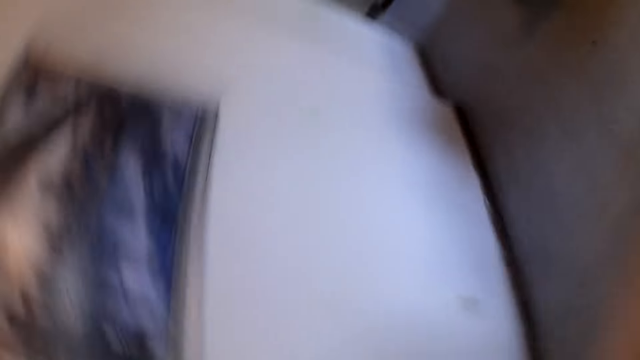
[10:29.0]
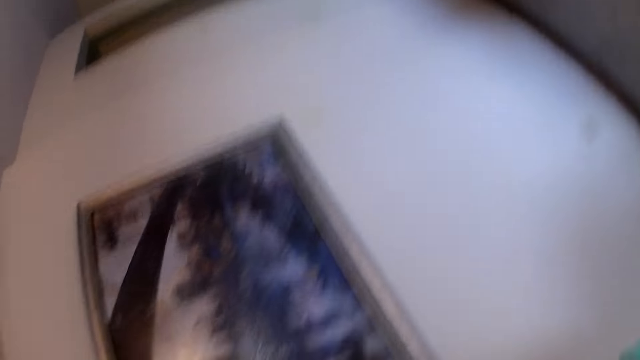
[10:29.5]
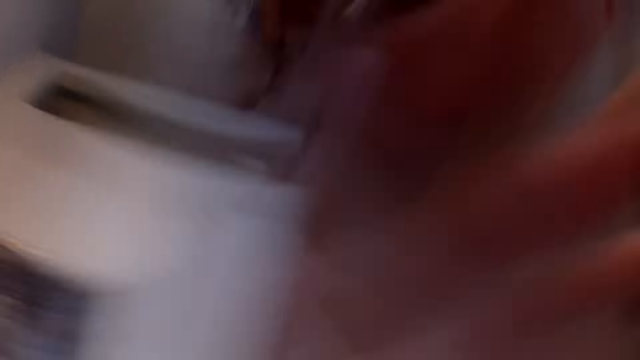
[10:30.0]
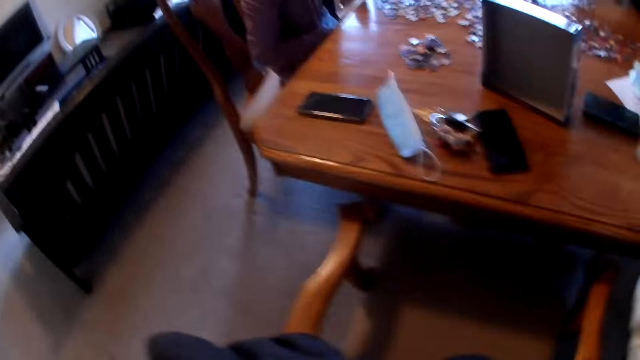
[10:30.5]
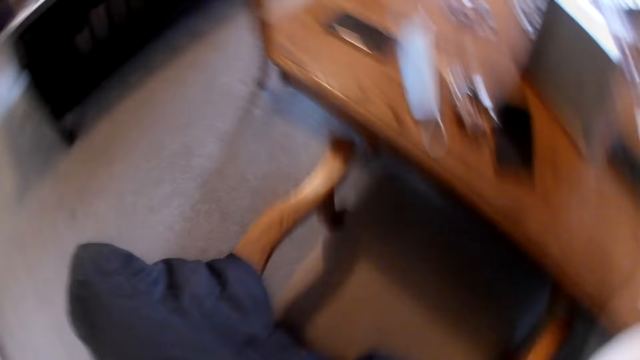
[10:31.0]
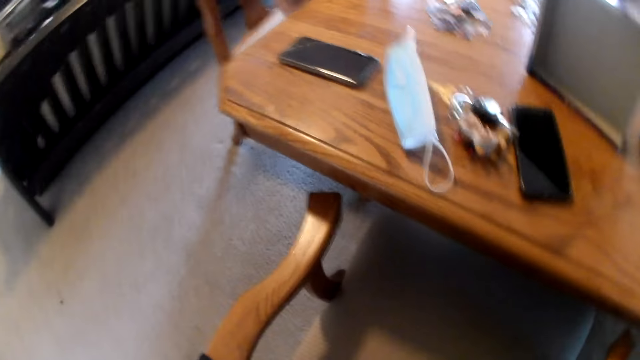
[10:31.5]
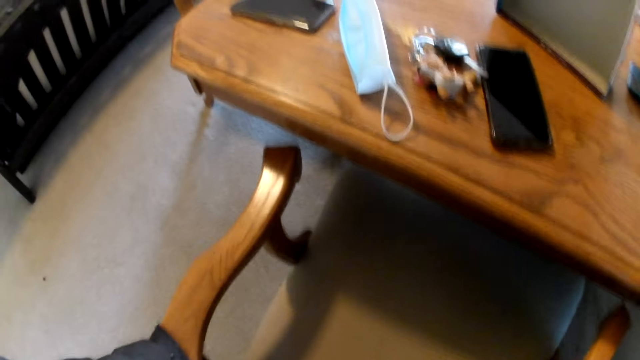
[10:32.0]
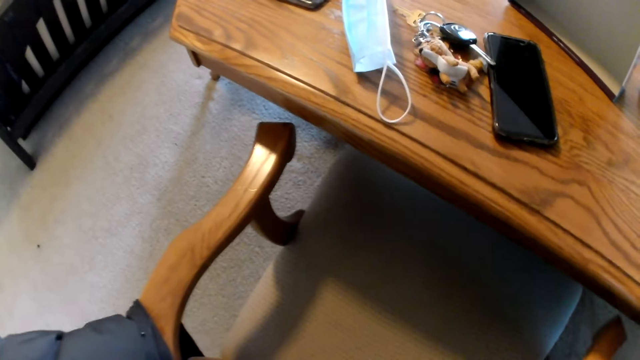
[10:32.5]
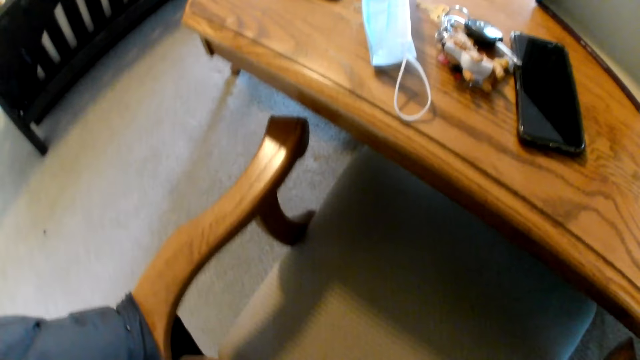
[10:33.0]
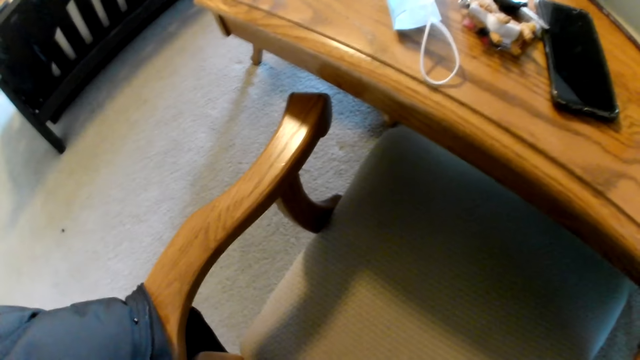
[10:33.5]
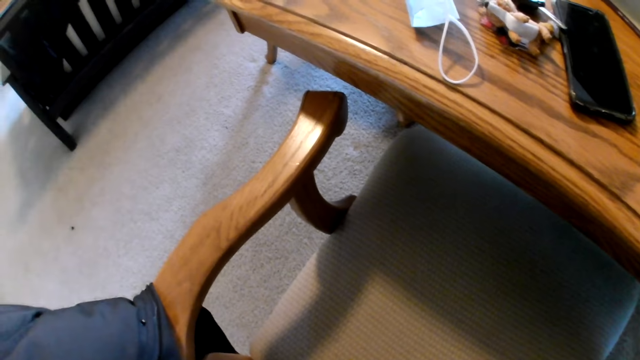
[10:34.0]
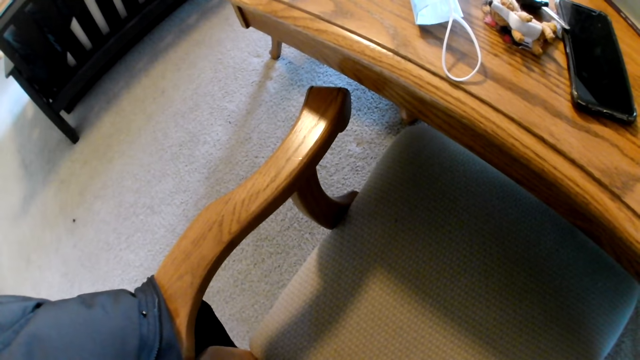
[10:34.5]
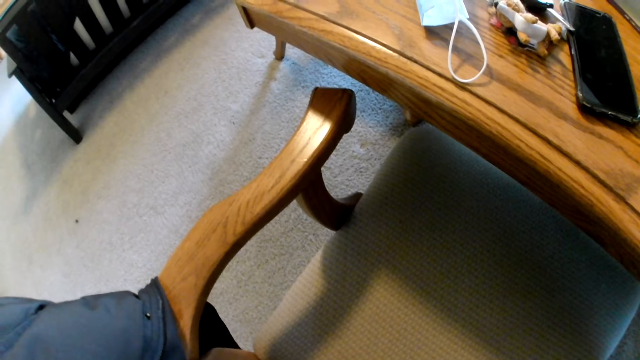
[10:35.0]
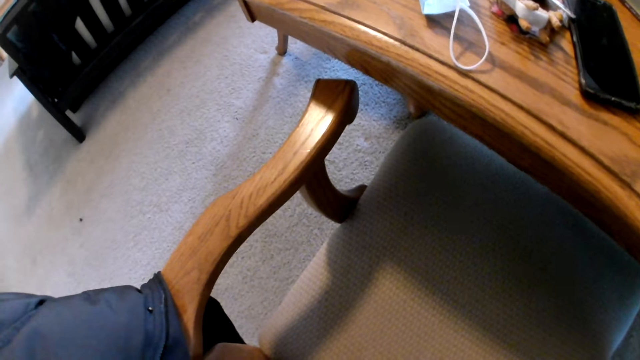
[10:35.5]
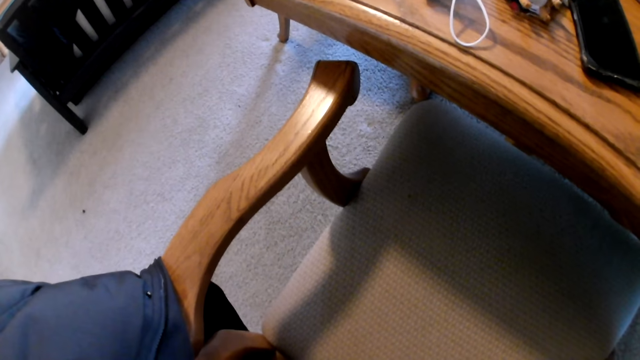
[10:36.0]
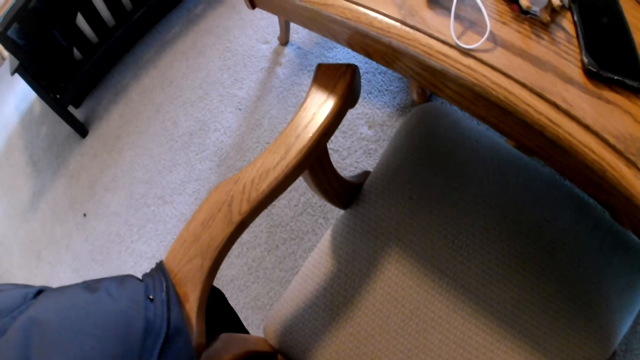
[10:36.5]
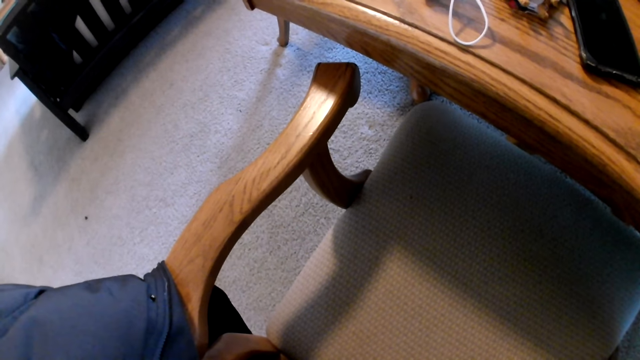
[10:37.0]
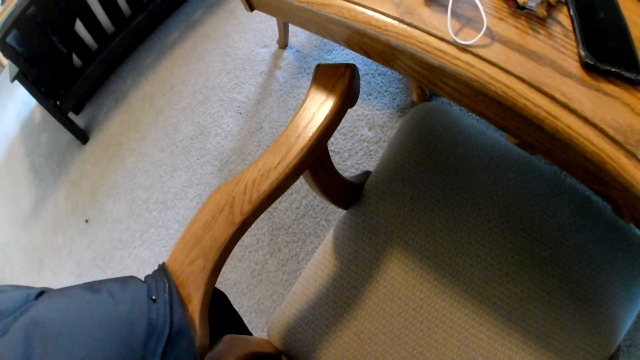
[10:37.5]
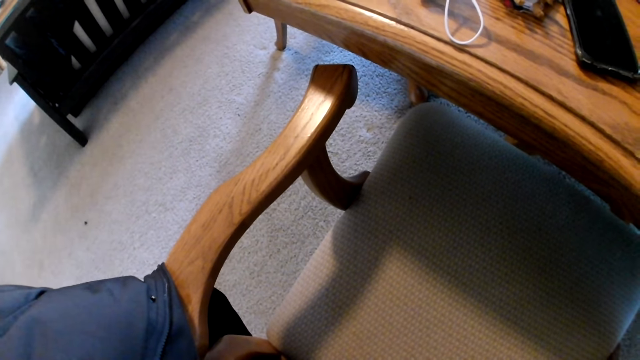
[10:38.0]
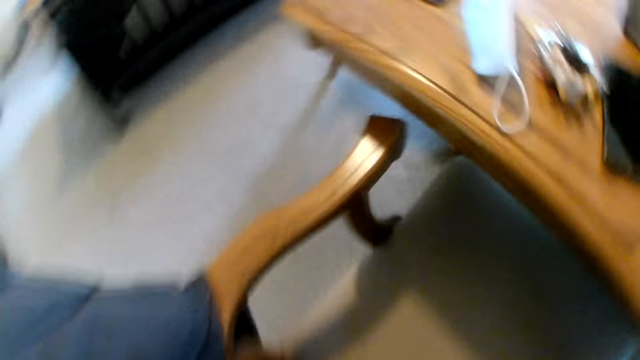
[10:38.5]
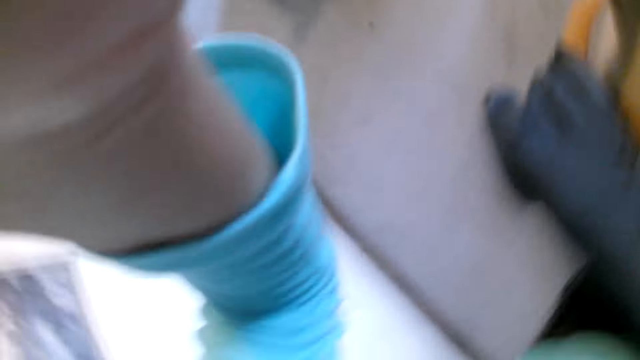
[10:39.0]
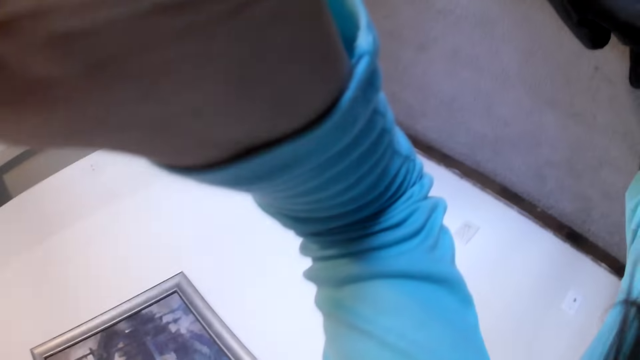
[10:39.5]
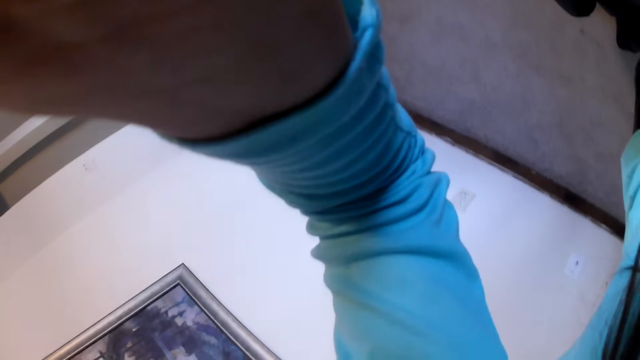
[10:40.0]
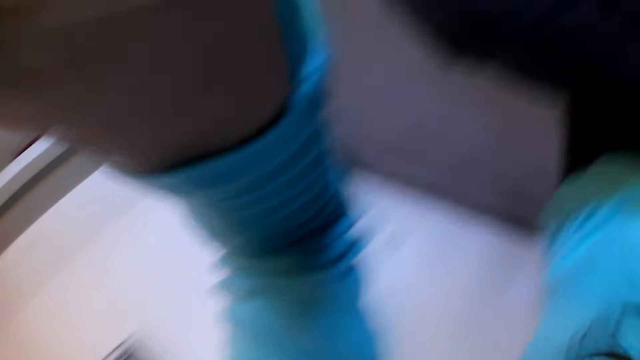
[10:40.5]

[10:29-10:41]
The camera wearer looks at the table. They look at the chair.

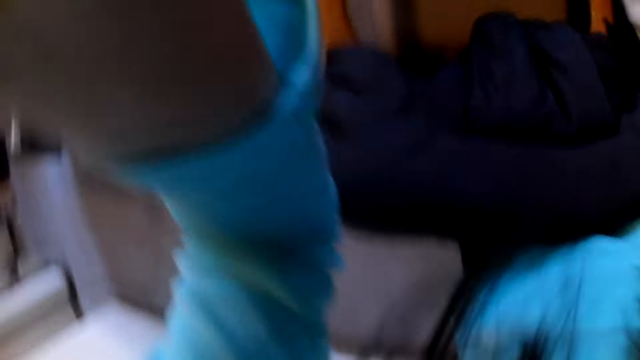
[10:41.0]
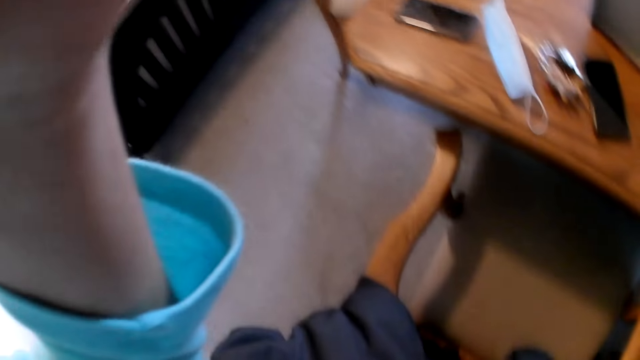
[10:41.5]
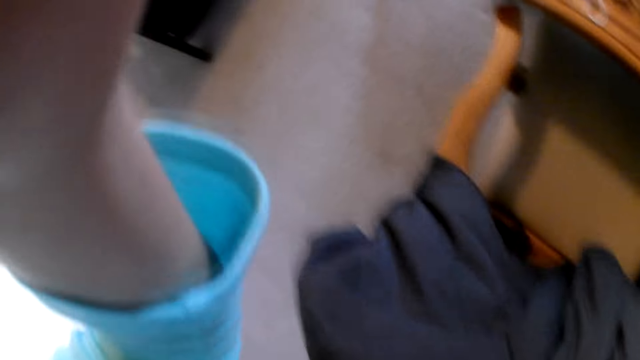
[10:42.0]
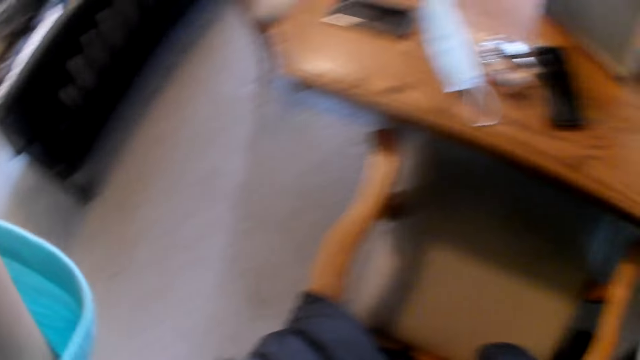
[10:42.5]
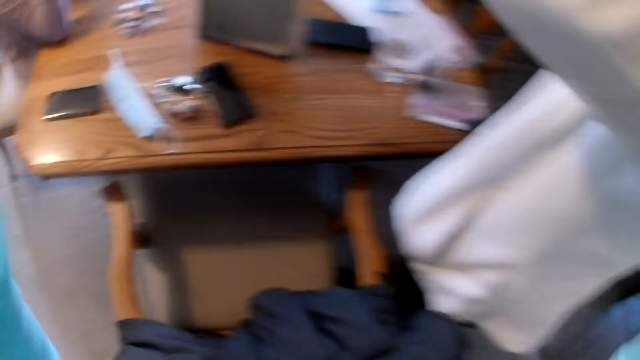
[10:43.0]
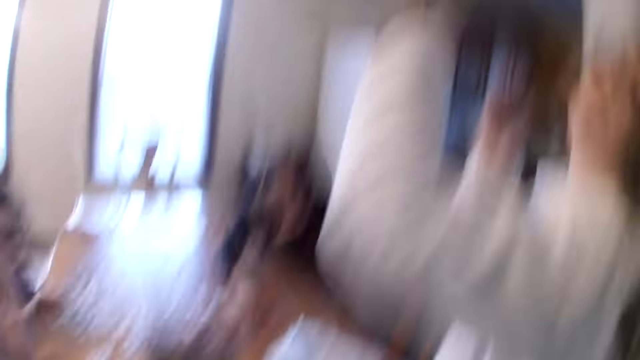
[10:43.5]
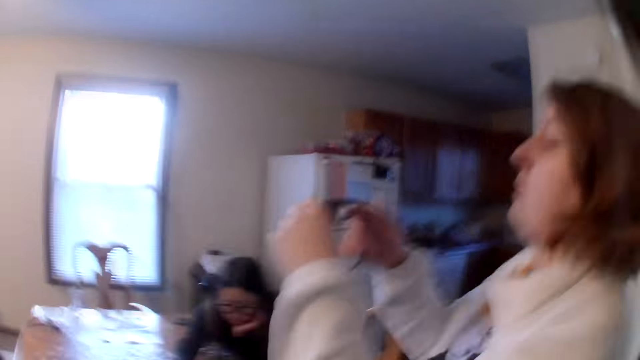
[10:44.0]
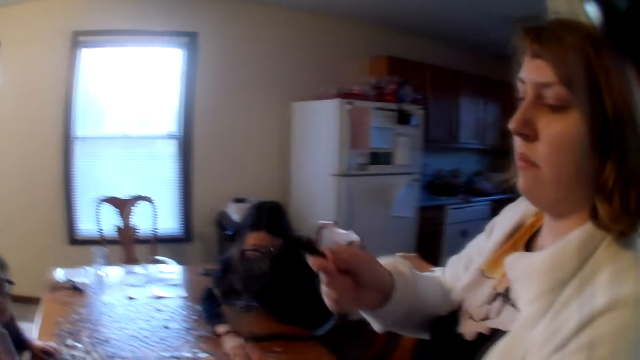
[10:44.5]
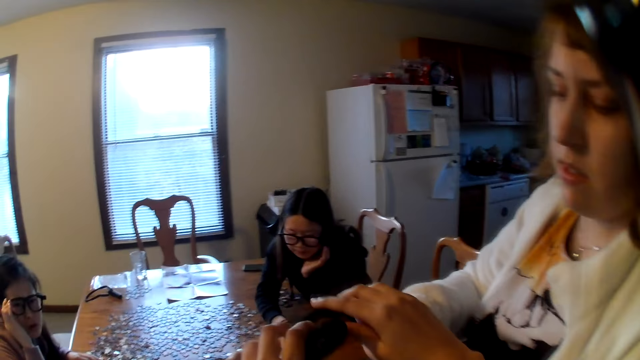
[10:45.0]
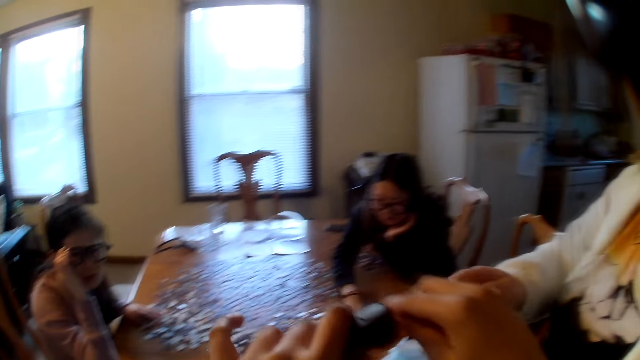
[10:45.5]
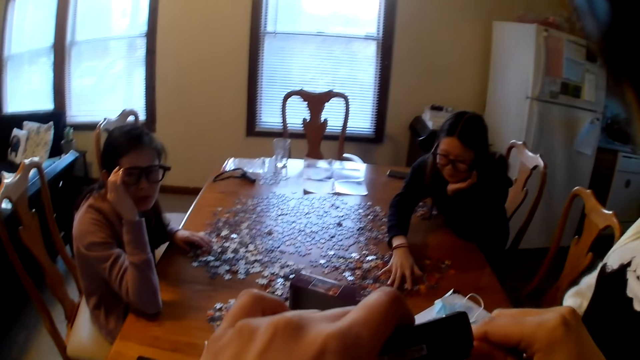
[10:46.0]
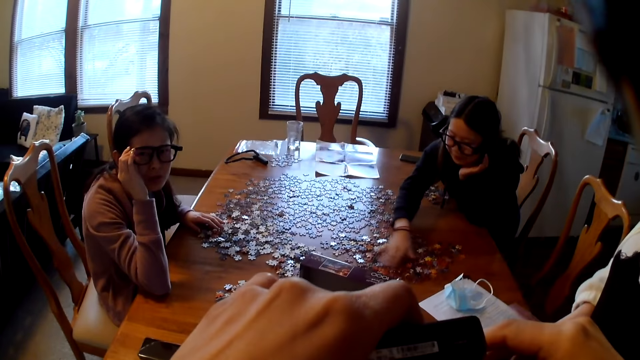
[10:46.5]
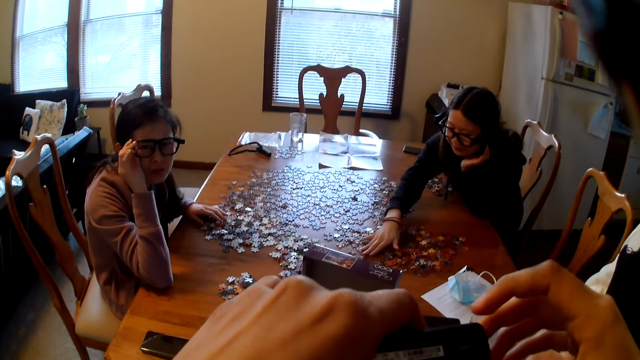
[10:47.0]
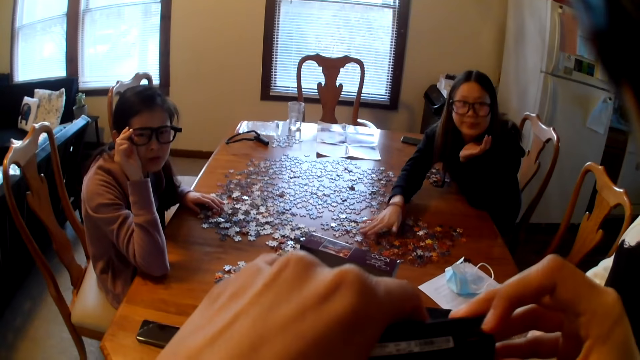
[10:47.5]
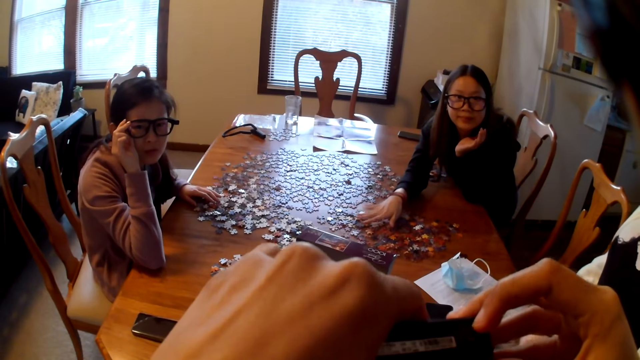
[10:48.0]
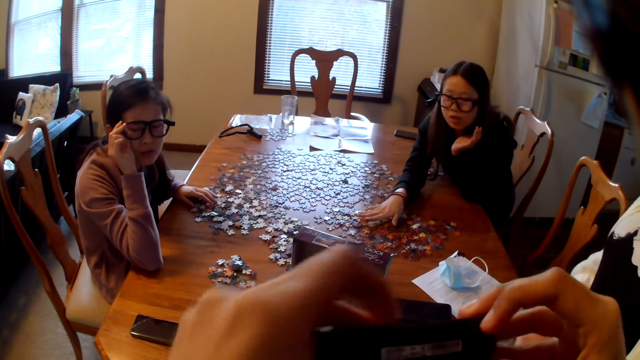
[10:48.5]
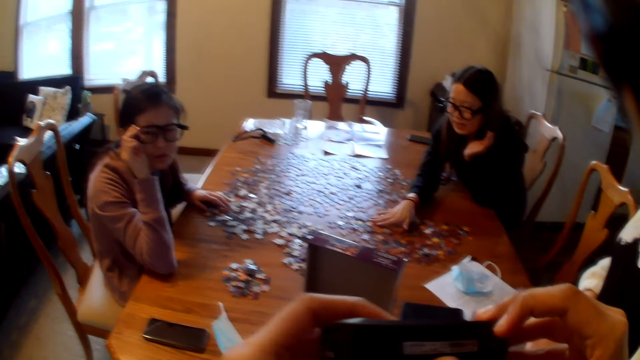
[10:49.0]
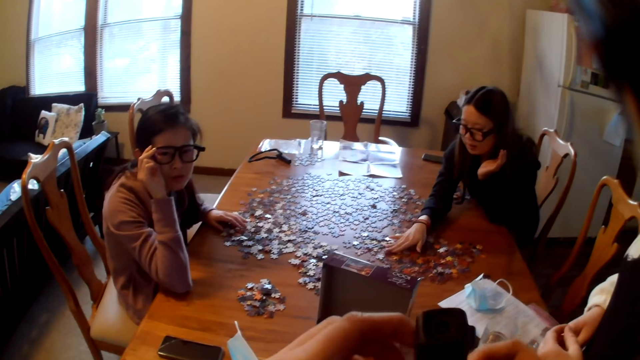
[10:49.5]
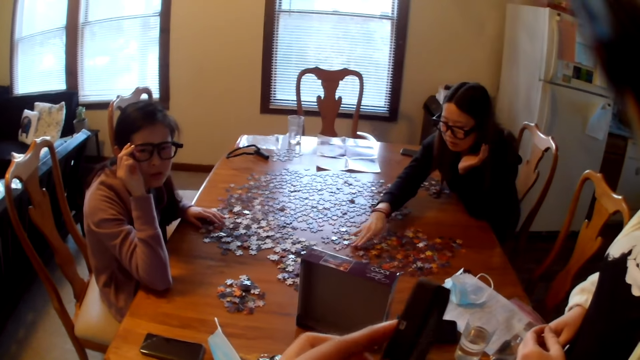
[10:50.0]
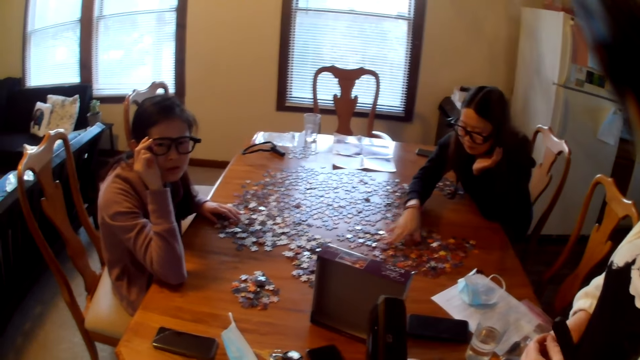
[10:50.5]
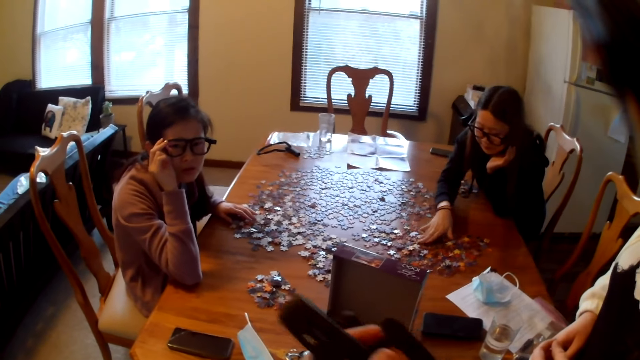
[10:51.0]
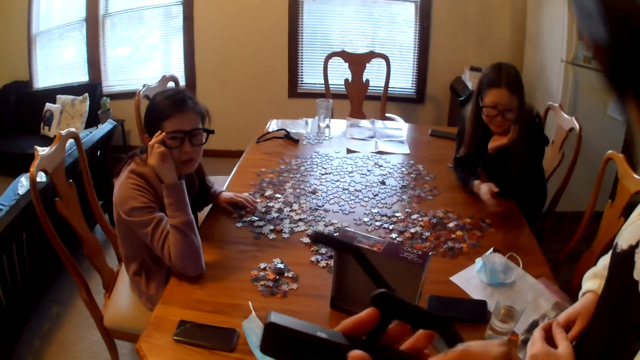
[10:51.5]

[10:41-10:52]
The camera wearer speaks. A woman removes the camera. A person gives the camera wearer the headset. Another woman looks at the camera wearer. The camera wearer looks at the camera.
